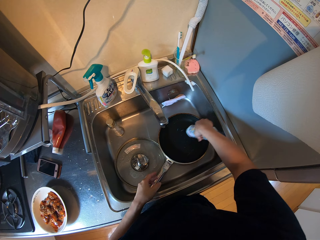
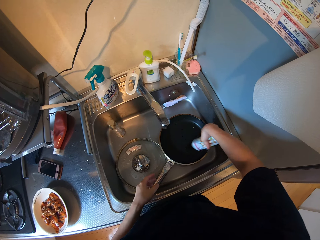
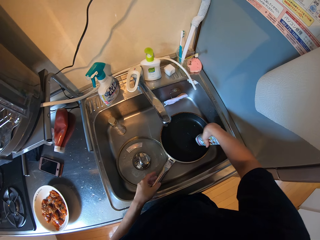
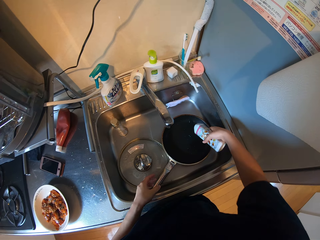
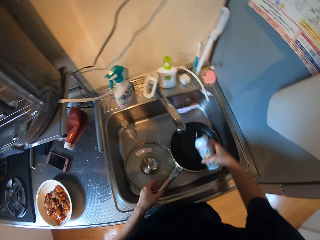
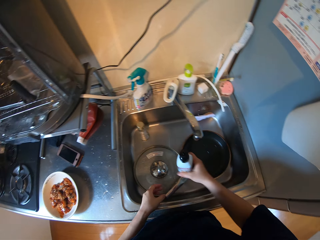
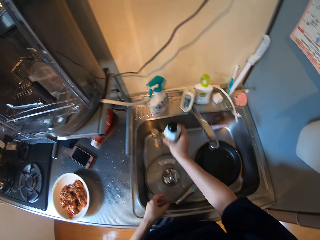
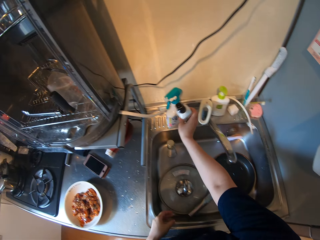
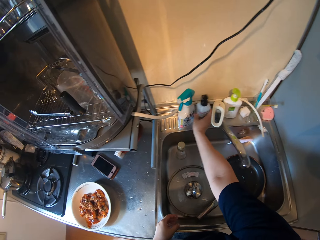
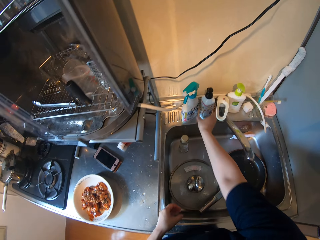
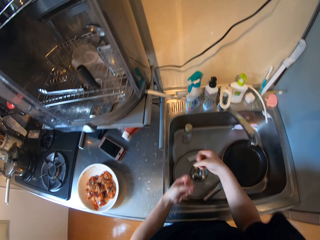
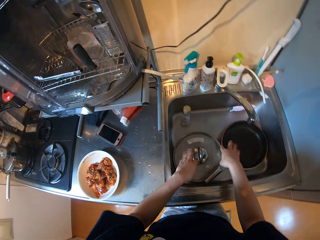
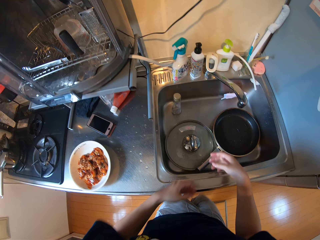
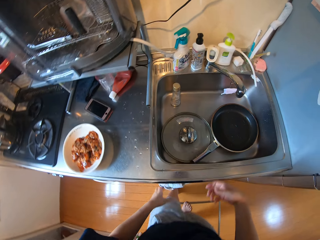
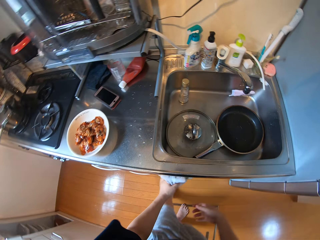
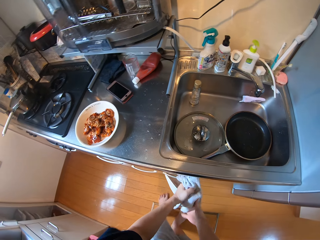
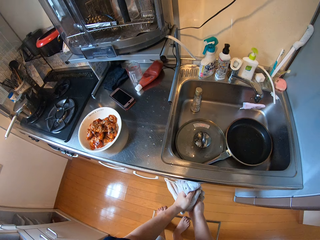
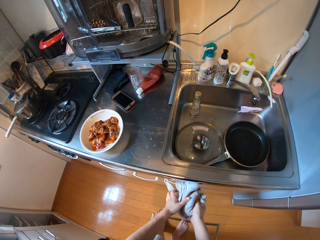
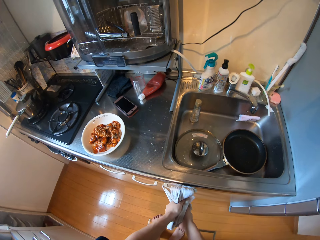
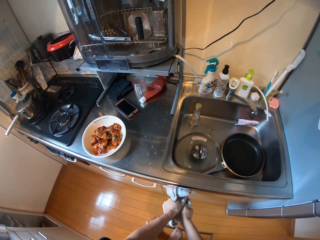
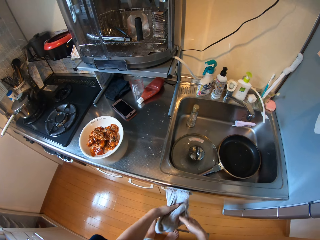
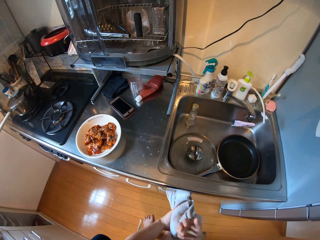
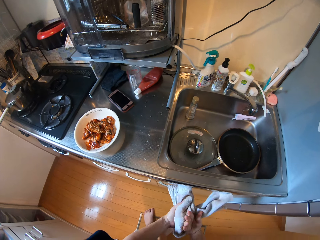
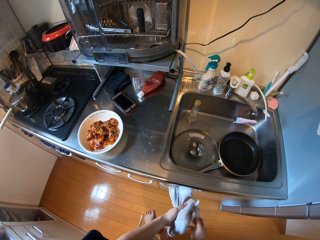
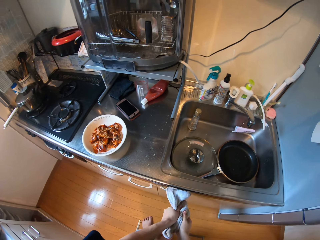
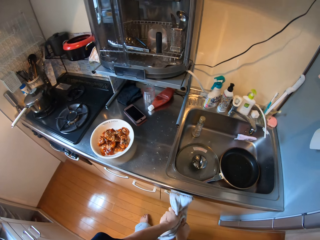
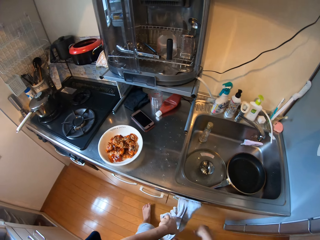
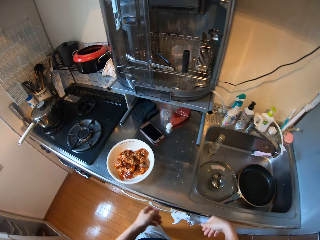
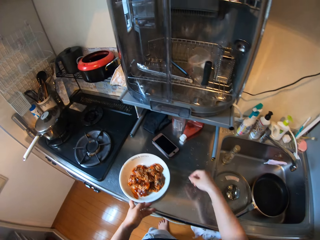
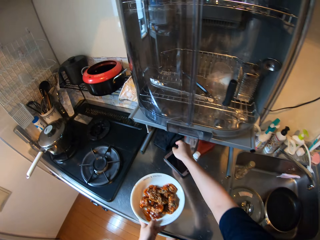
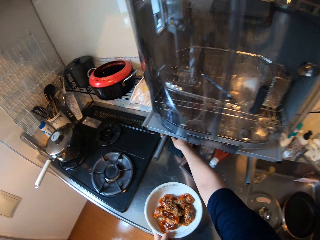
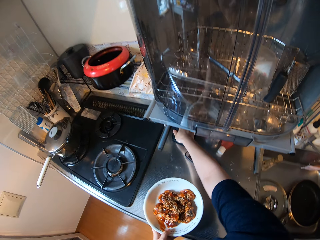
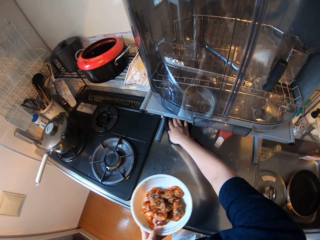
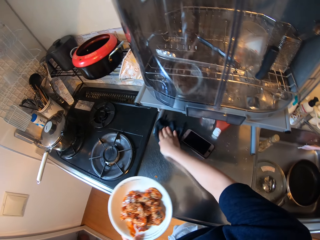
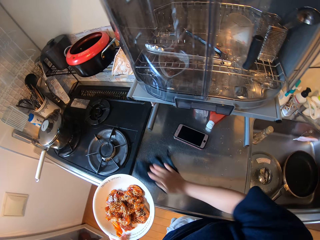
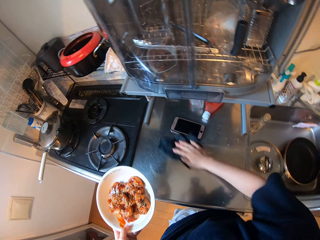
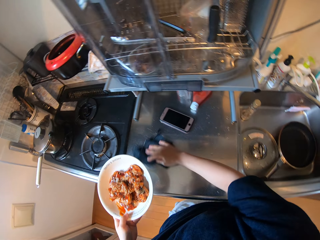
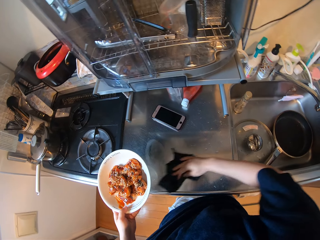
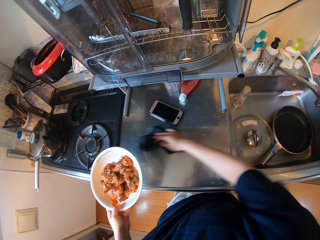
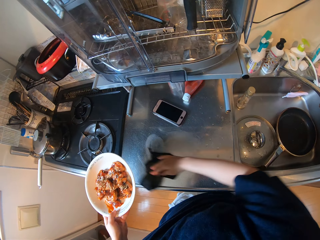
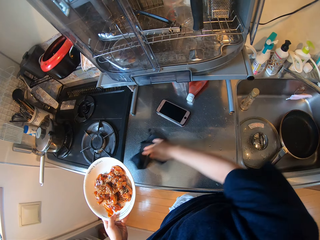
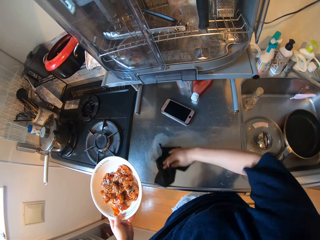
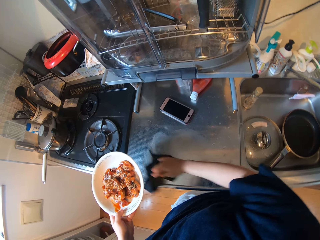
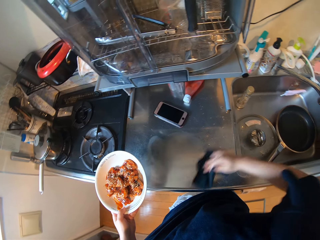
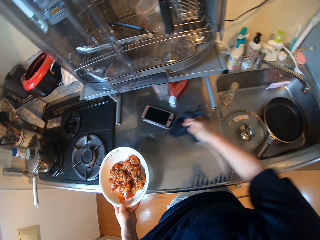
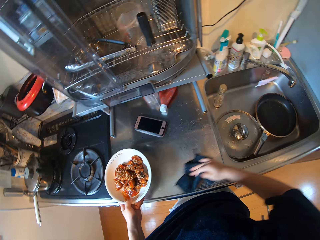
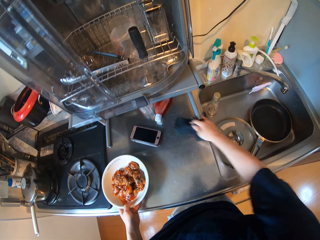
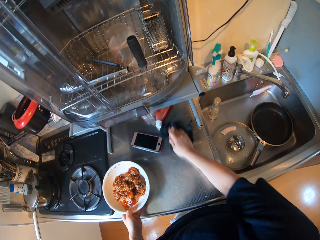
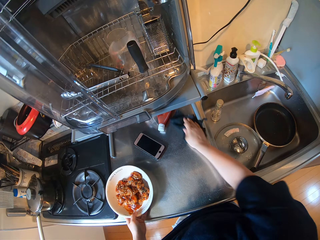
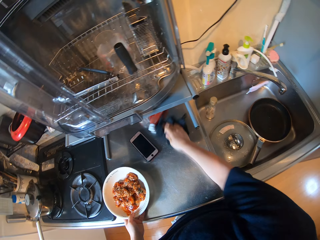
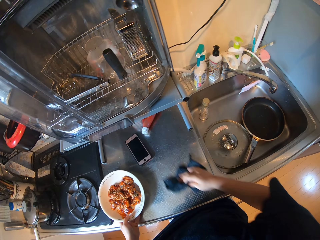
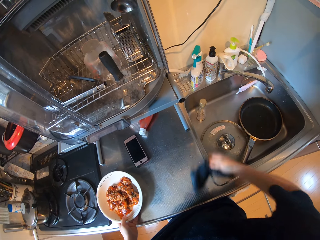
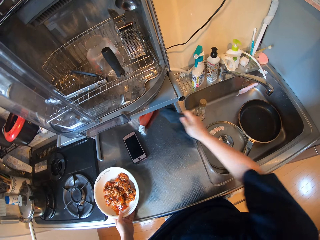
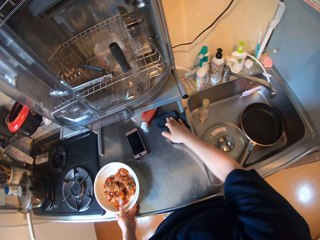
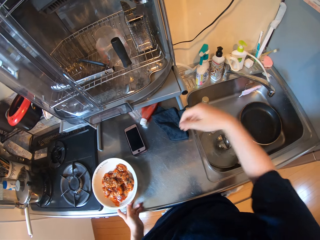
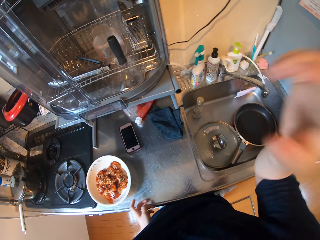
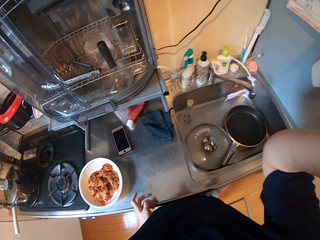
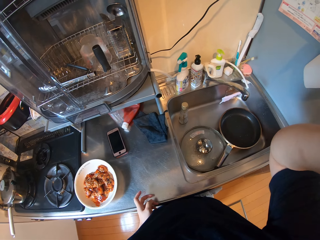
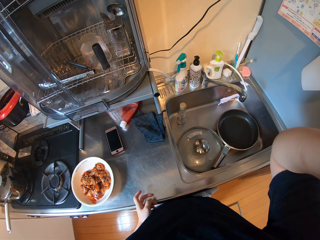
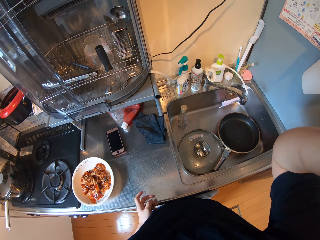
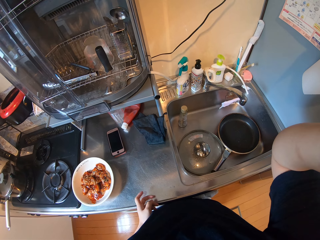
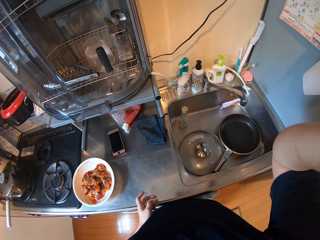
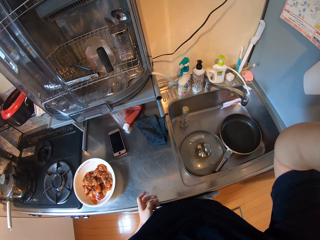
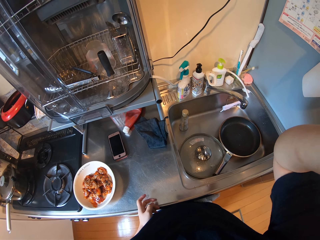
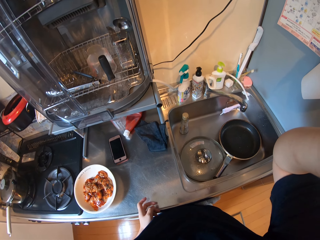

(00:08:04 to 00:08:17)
The camera wearer pours something. She drops the soap. She shakes her hand. She cleans her hands with a napkin. She carries a plate. She wipes the table as she lifts the dish. She drops the plate. She moves the hand. She touches the camera.
